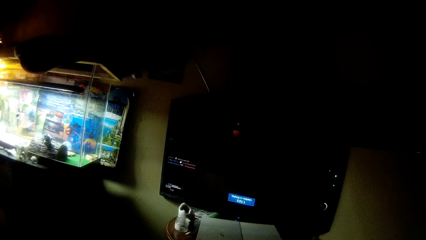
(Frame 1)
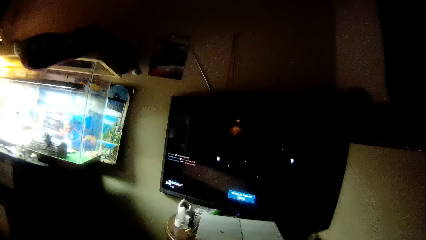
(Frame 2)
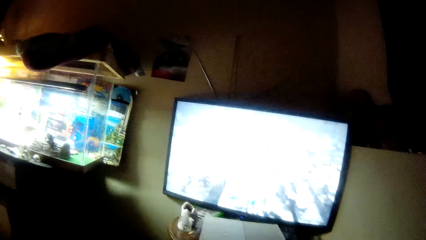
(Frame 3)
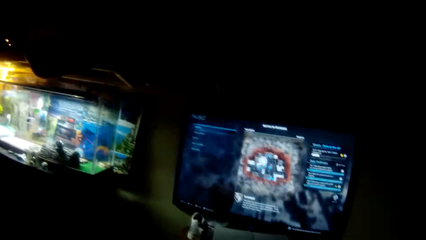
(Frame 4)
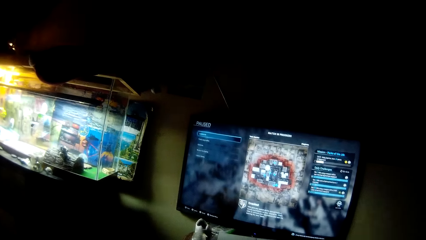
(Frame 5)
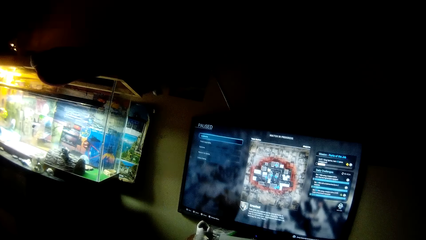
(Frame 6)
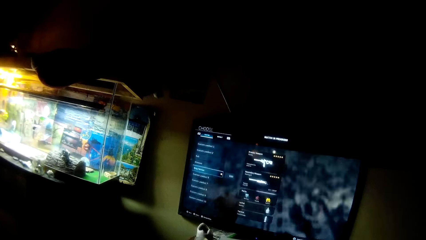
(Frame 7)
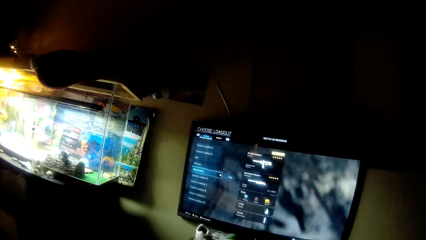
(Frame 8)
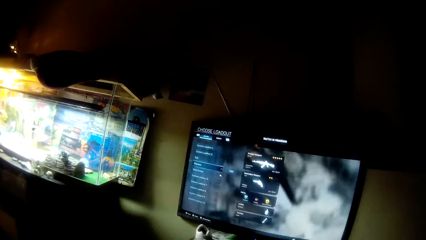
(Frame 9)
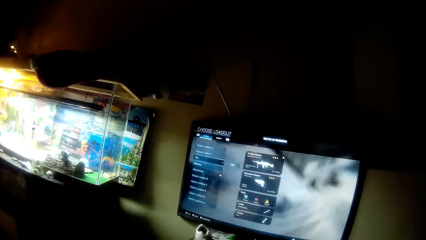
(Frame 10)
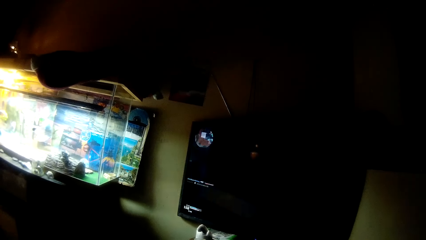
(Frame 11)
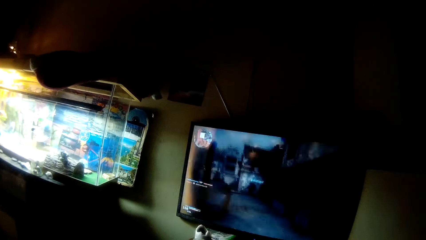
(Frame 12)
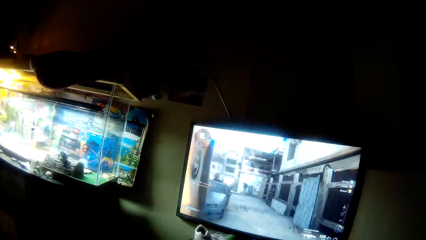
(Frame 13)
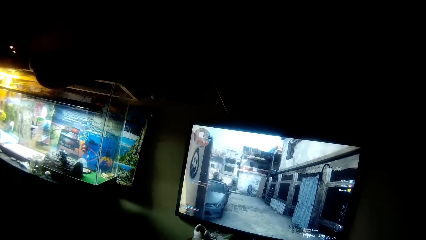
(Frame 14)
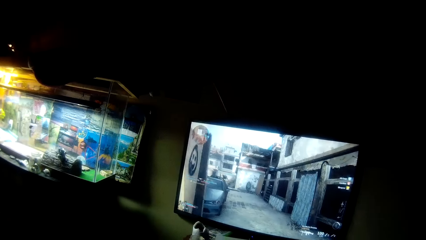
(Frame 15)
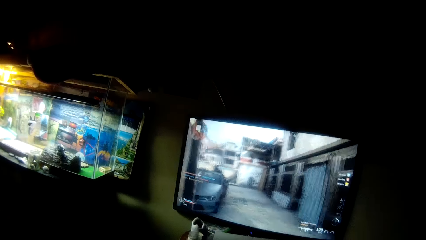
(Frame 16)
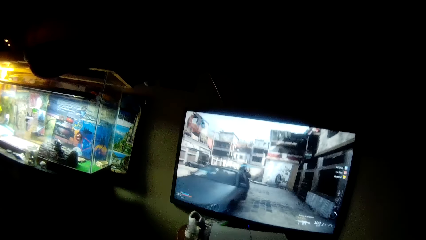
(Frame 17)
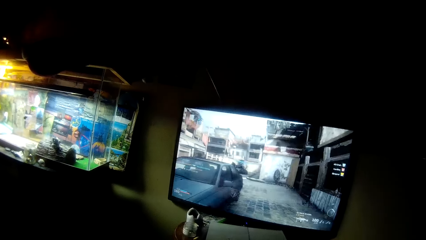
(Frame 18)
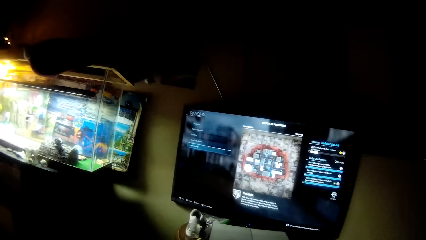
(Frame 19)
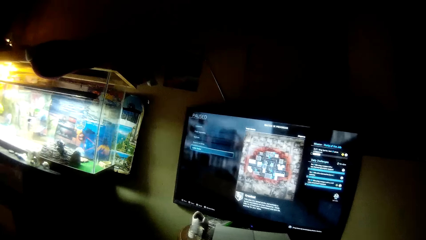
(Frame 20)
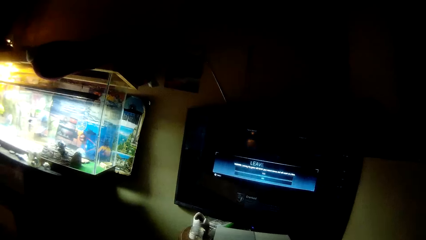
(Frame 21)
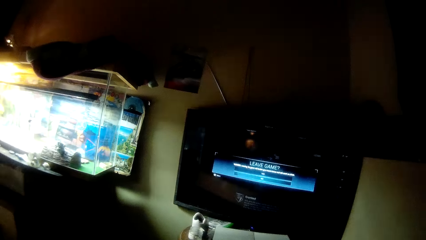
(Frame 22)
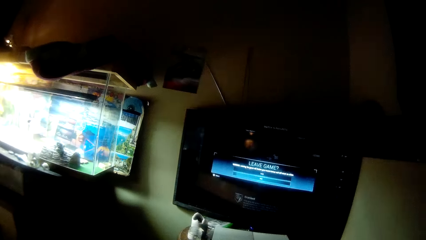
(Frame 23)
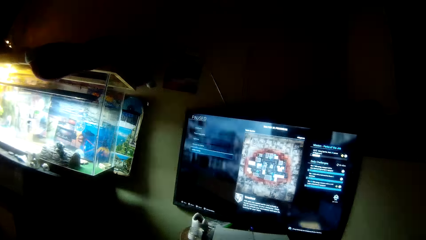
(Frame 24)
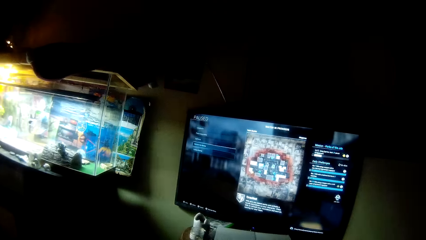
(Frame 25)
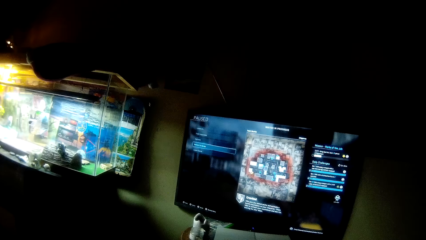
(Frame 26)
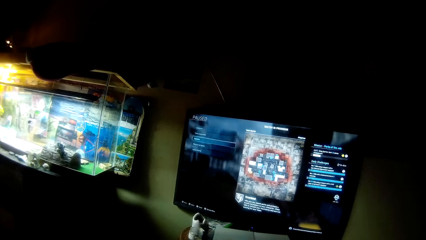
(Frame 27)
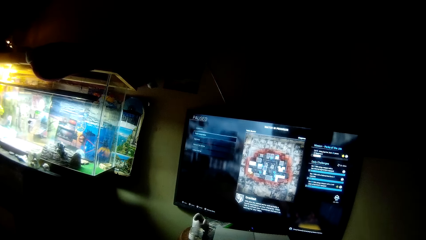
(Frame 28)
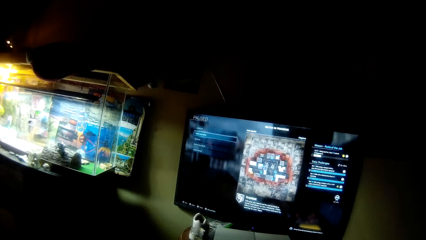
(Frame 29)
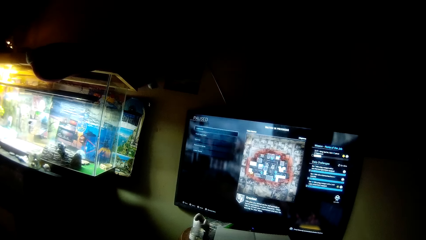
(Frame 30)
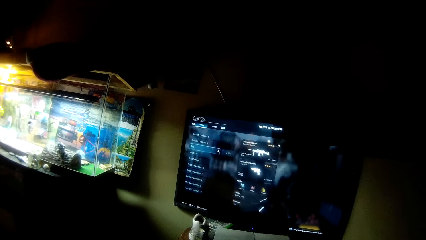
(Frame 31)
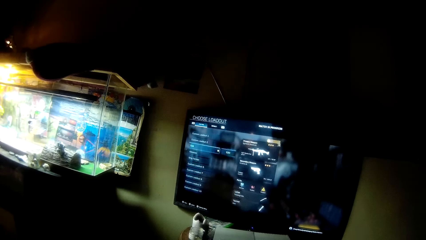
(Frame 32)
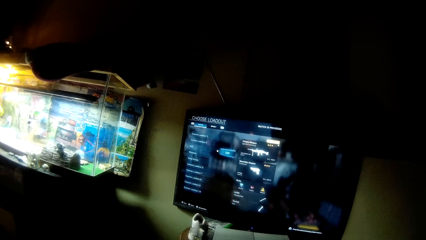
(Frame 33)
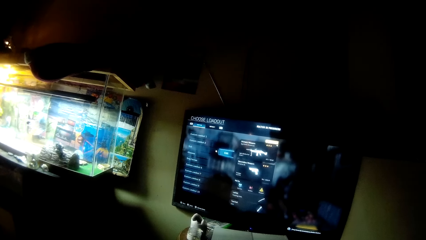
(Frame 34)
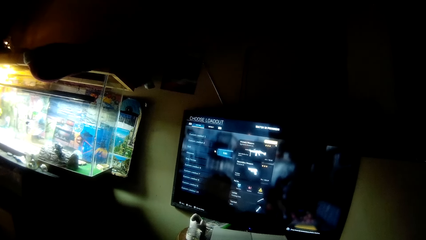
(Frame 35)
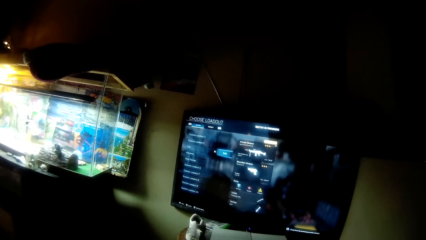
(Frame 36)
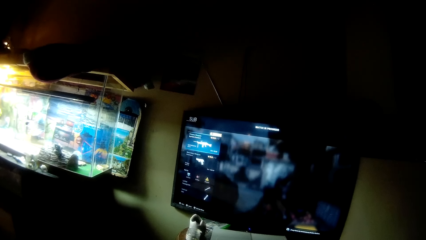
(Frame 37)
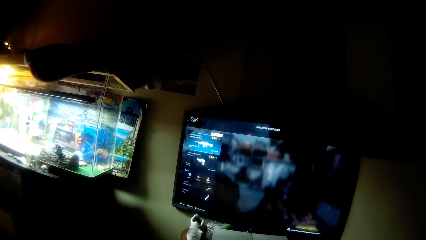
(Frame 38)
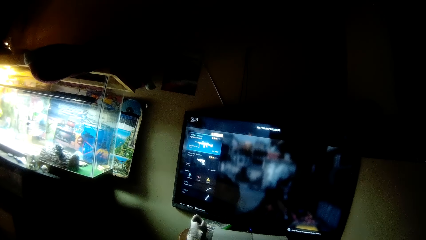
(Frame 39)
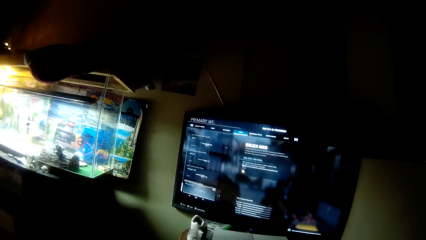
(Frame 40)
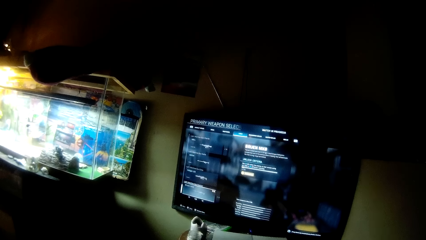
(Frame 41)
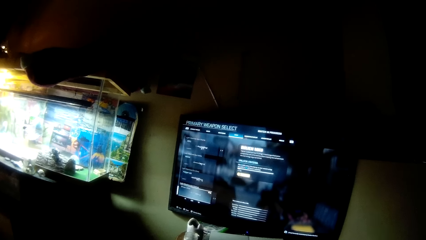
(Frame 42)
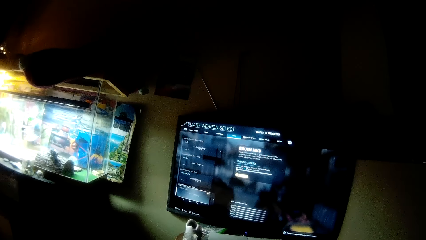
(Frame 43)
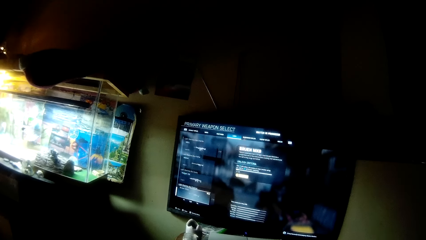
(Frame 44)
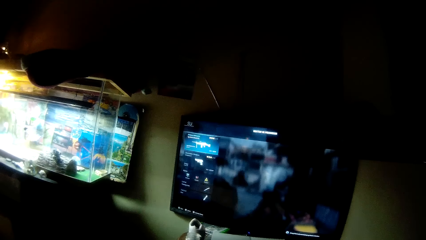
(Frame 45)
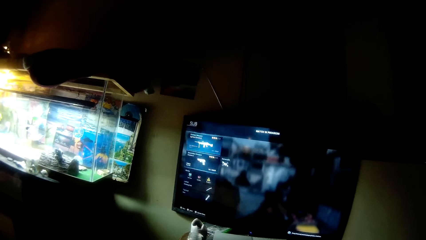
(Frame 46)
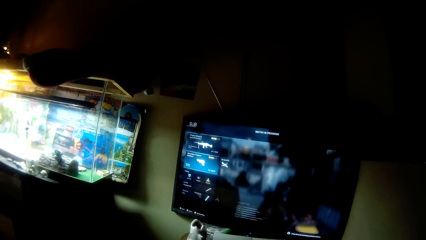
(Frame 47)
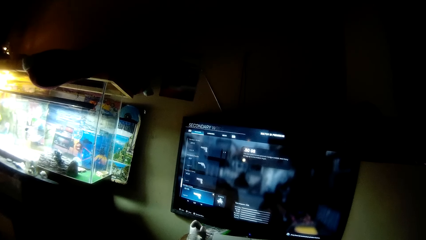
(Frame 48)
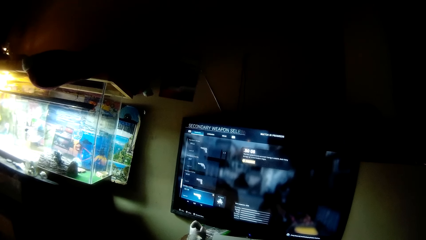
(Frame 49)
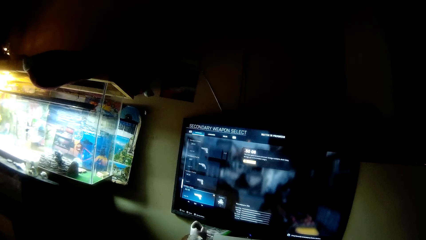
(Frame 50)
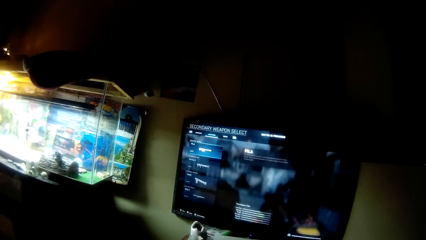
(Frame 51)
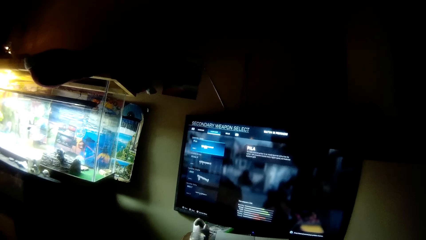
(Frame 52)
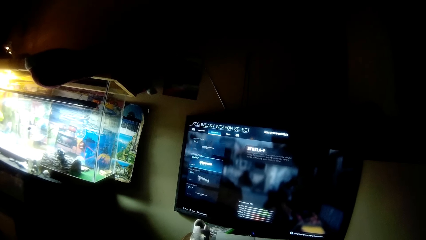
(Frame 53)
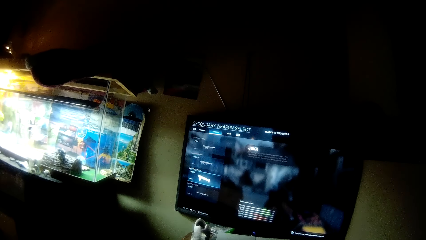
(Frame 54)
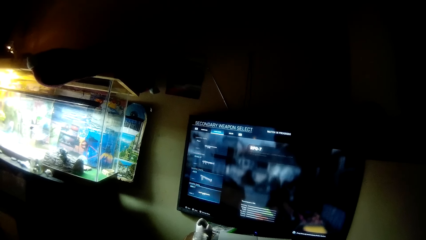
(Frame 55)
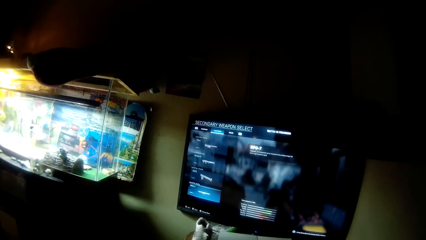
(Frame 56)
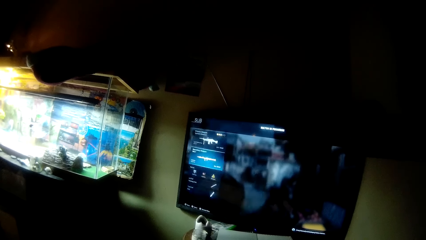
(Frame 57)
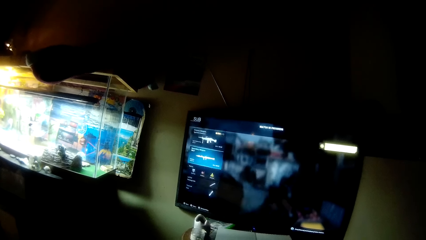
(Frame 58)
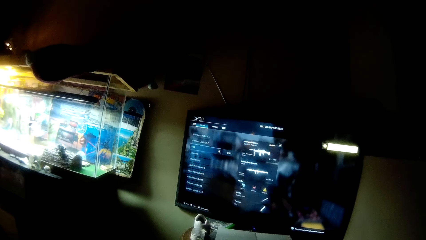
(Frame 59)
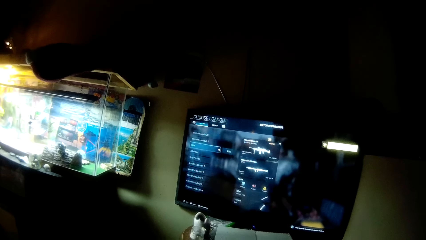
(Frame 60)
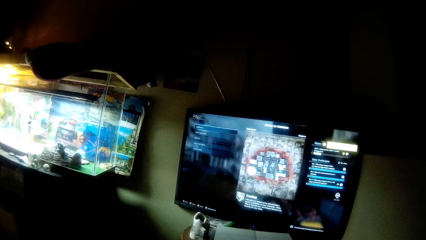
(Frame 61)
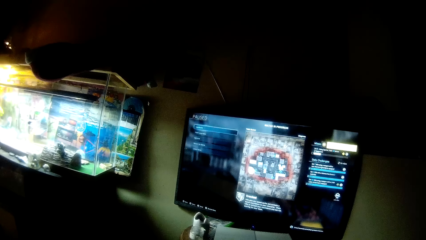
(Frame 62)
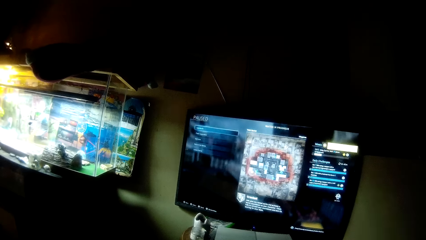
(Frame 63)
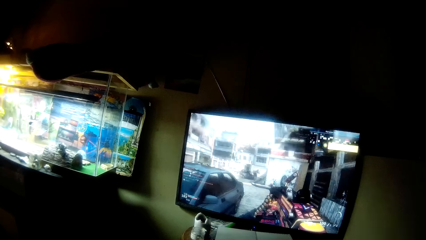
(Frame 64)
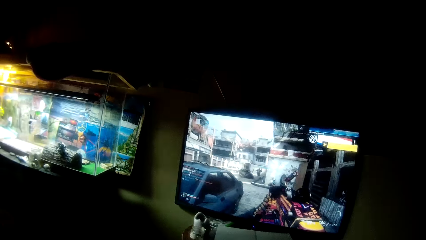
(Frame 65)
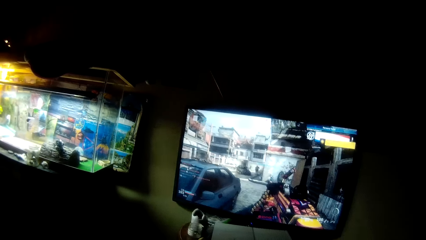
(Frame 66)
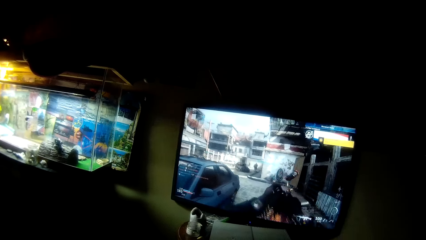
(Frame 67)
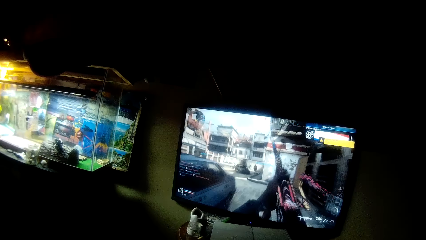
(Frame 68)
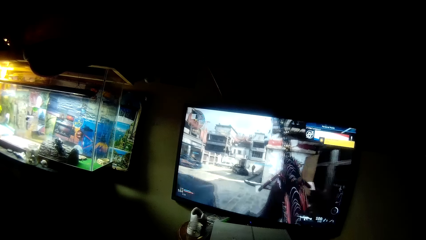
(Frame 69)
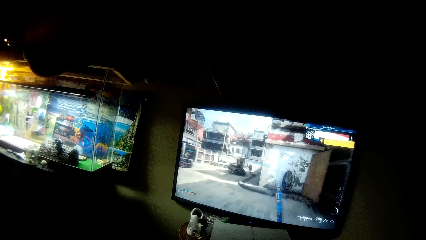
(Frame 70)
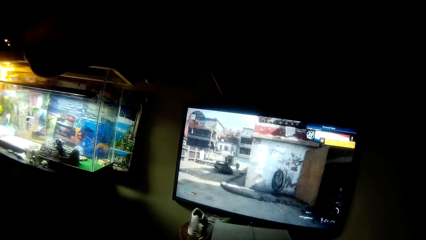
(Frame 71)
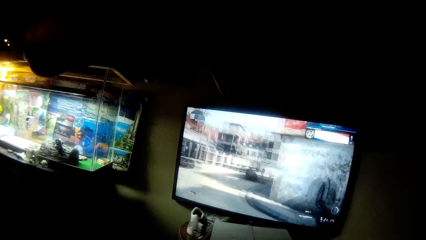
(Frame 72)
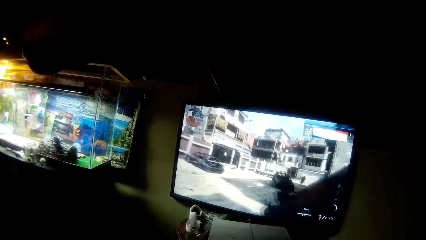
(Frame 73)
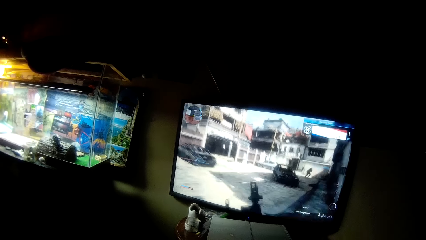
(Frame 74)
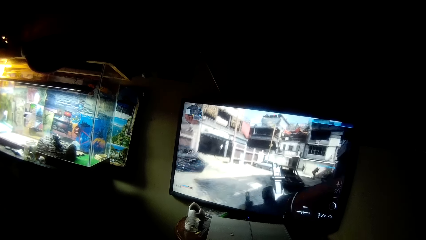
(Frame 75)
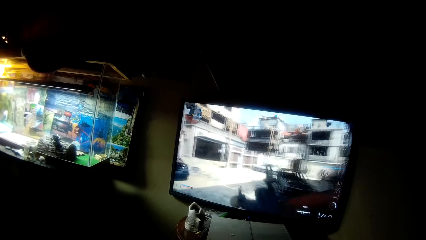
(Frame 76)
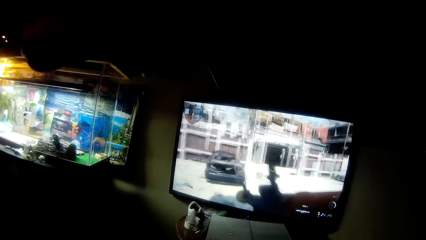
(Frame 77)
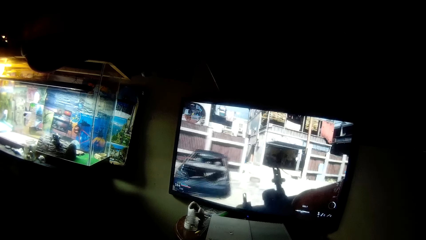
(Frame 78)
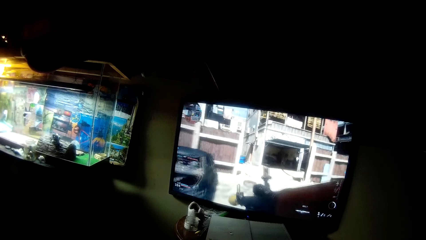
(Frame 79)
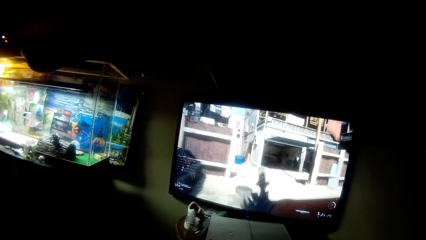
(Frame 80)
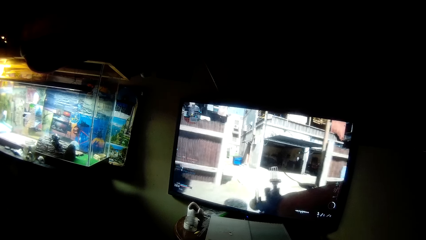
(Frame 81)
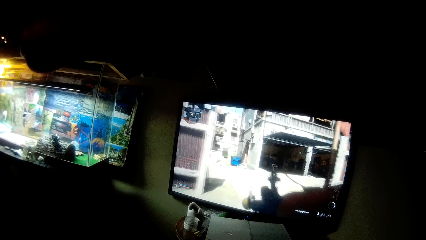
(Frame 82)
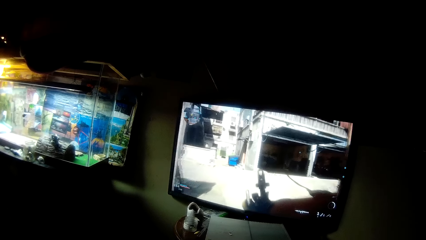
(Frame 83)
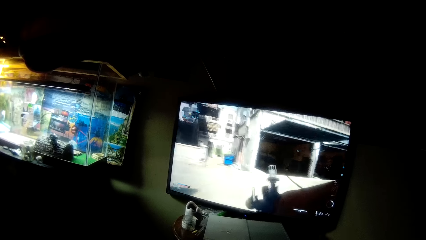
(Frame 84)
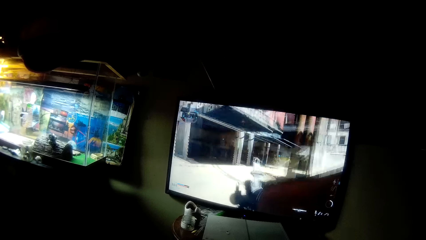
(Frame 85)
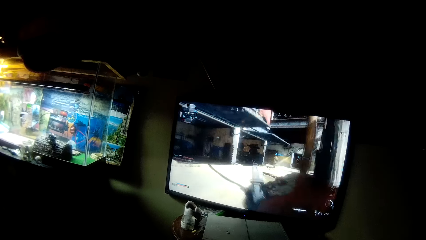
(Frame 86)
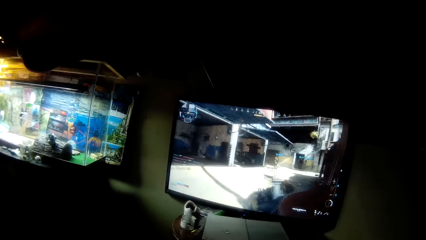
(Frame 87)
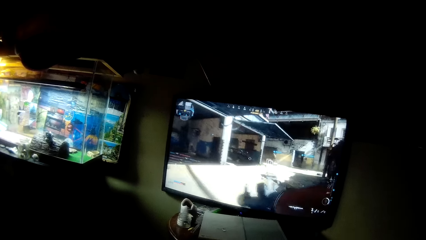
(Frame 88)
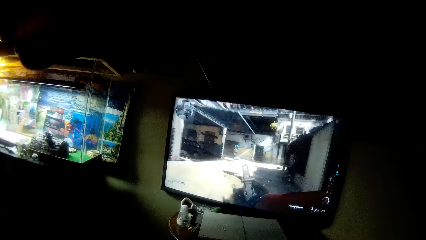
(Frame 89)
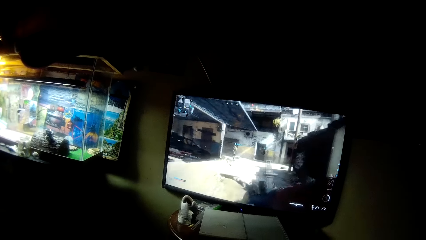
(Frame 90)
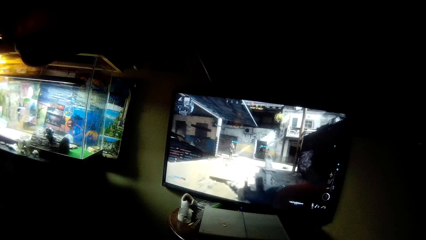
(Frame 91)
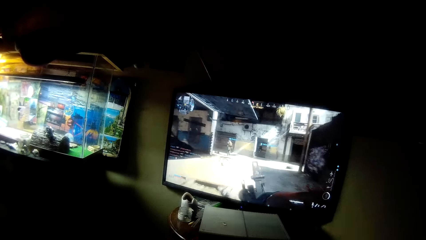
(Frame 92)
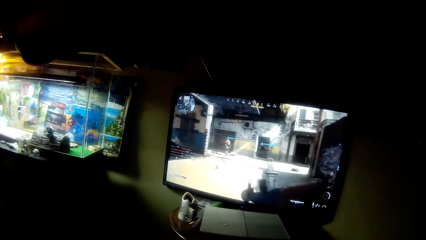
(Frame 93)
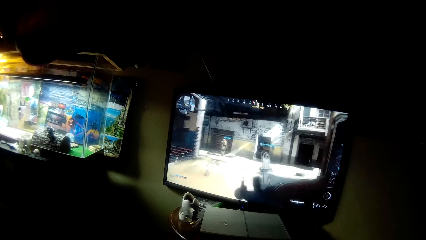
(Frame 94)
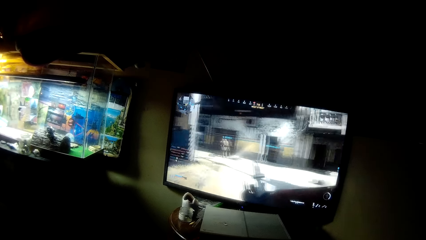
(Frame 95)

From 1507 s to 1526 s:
The camera wearer plays the video game.
